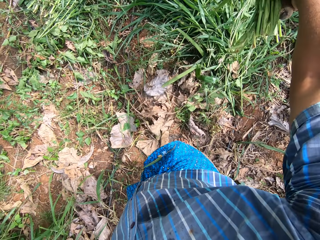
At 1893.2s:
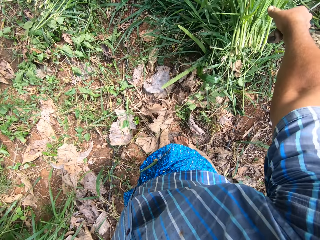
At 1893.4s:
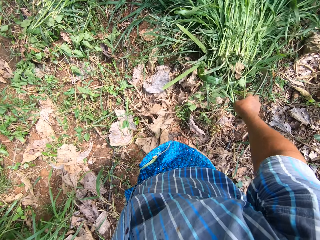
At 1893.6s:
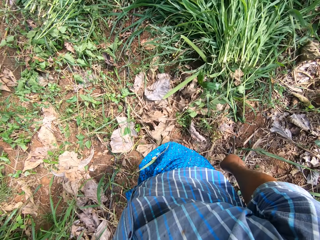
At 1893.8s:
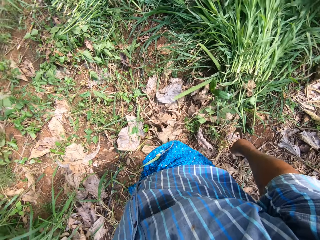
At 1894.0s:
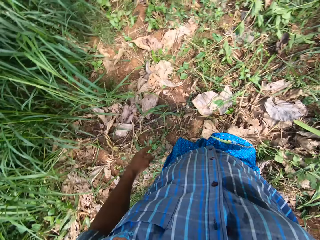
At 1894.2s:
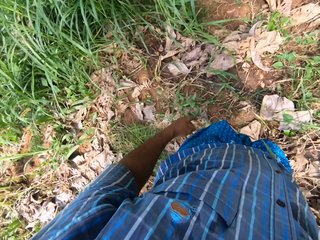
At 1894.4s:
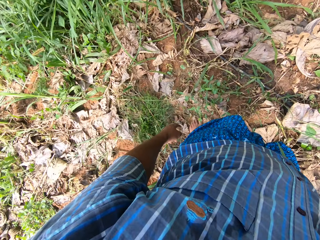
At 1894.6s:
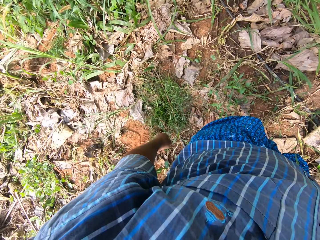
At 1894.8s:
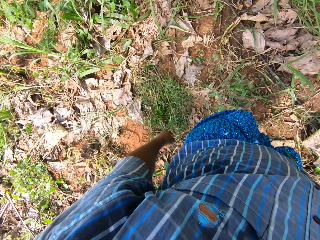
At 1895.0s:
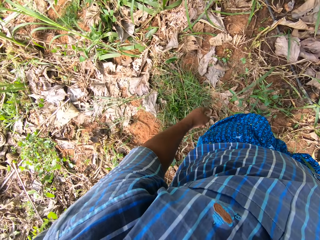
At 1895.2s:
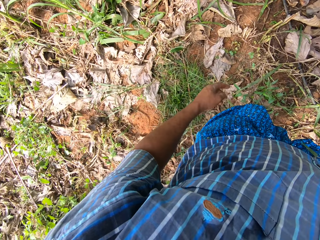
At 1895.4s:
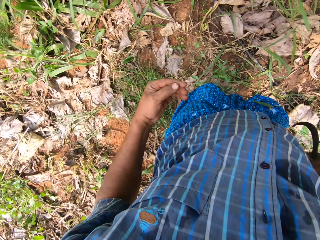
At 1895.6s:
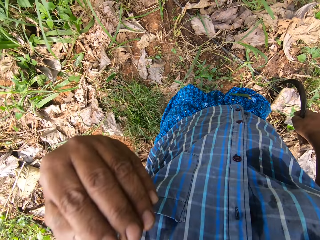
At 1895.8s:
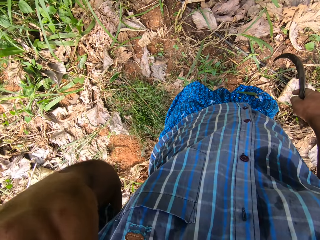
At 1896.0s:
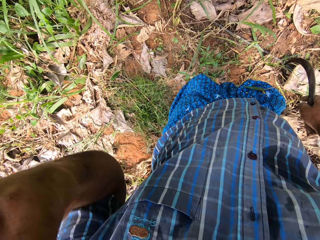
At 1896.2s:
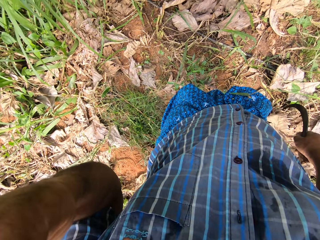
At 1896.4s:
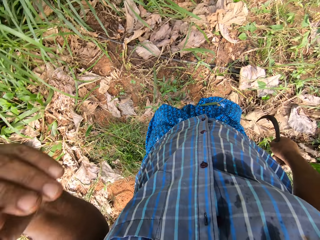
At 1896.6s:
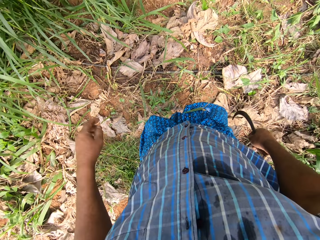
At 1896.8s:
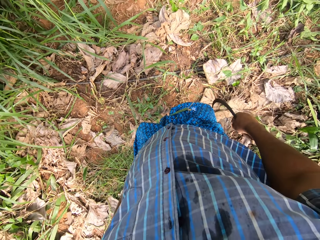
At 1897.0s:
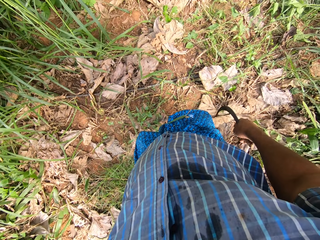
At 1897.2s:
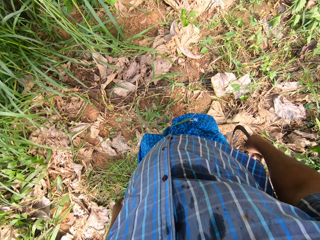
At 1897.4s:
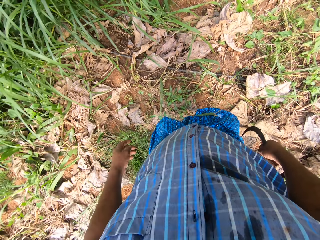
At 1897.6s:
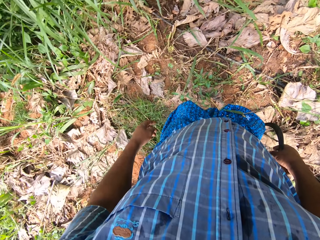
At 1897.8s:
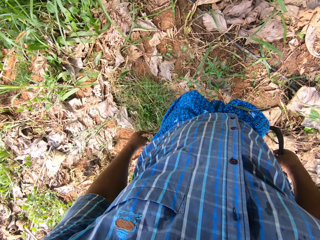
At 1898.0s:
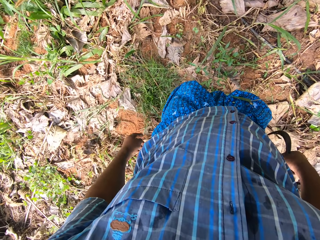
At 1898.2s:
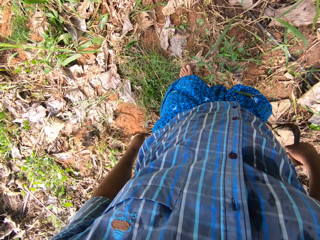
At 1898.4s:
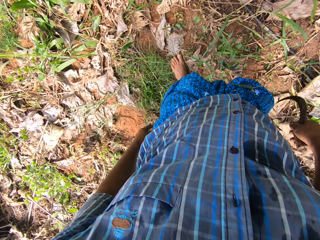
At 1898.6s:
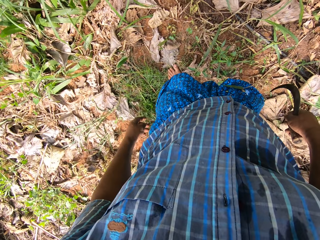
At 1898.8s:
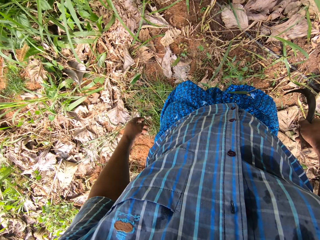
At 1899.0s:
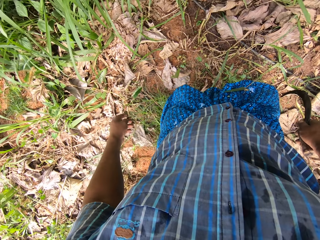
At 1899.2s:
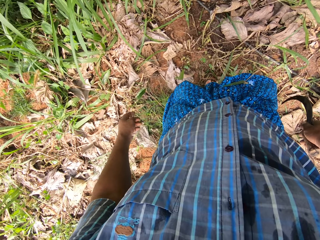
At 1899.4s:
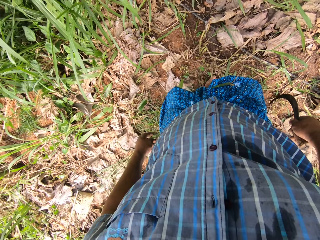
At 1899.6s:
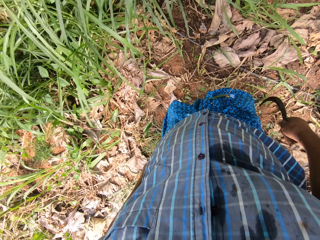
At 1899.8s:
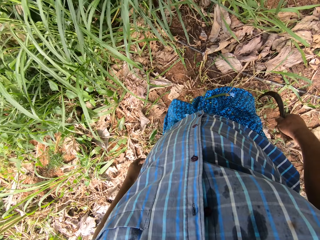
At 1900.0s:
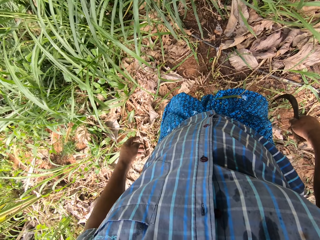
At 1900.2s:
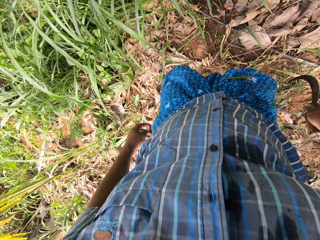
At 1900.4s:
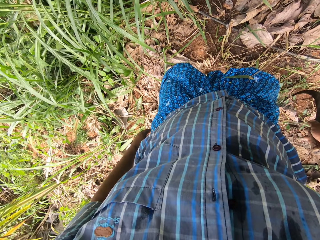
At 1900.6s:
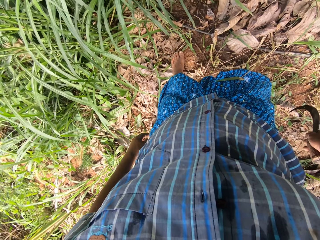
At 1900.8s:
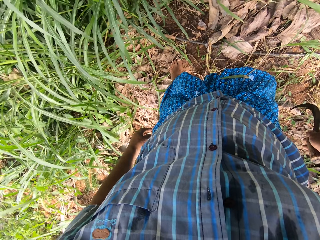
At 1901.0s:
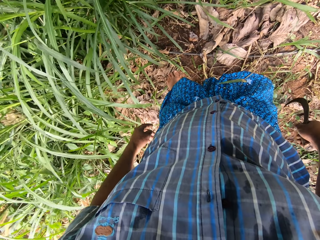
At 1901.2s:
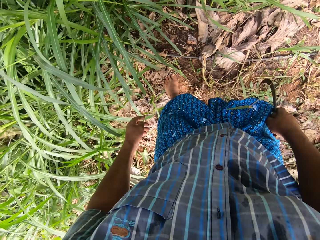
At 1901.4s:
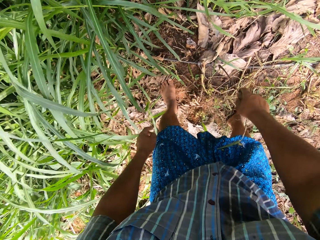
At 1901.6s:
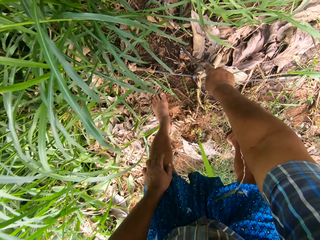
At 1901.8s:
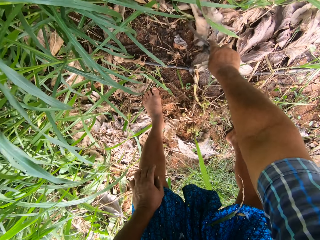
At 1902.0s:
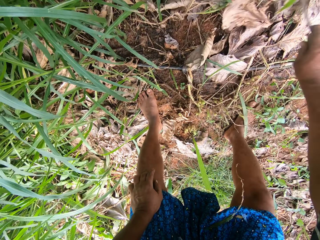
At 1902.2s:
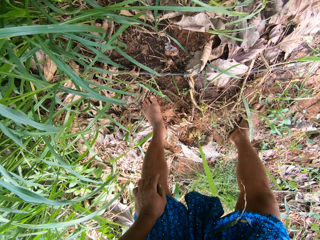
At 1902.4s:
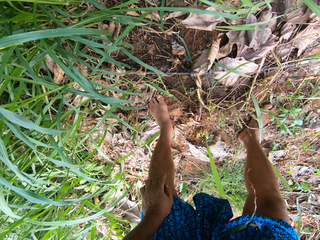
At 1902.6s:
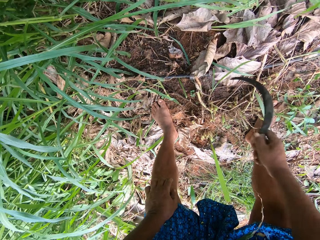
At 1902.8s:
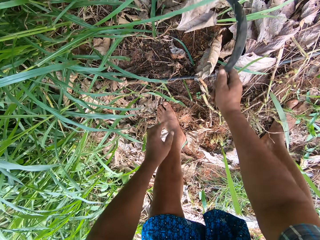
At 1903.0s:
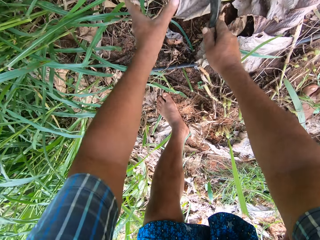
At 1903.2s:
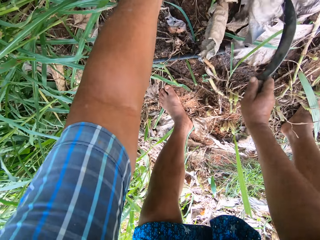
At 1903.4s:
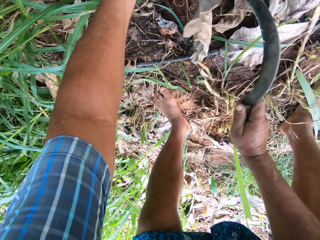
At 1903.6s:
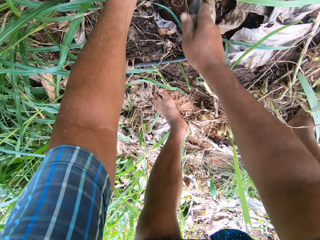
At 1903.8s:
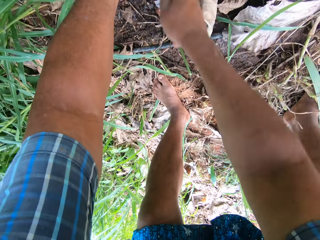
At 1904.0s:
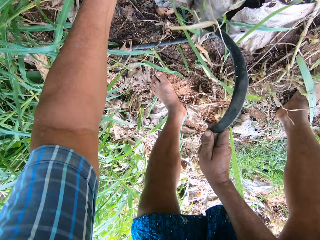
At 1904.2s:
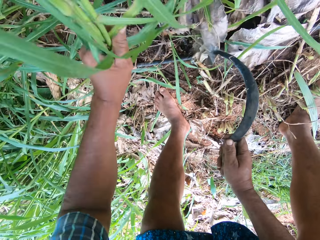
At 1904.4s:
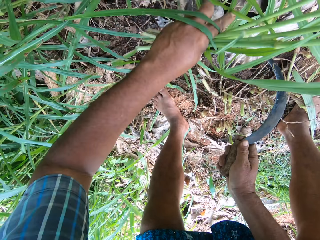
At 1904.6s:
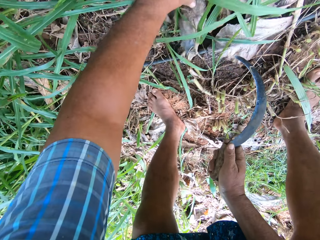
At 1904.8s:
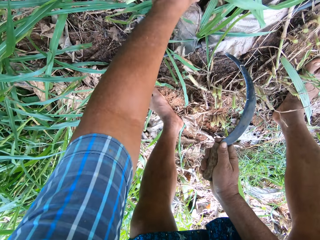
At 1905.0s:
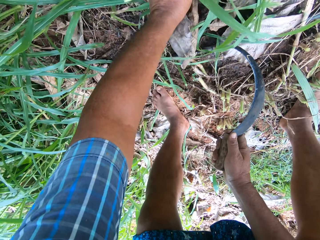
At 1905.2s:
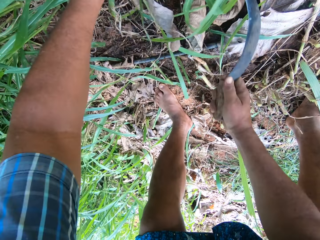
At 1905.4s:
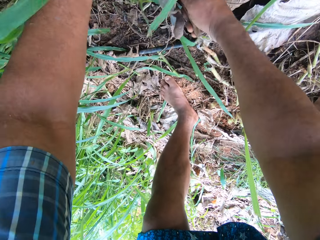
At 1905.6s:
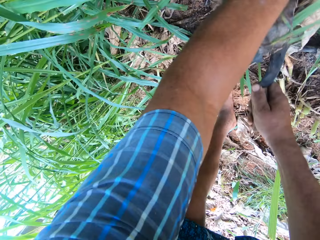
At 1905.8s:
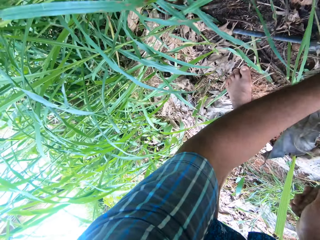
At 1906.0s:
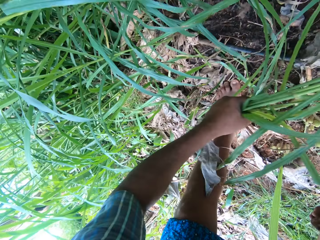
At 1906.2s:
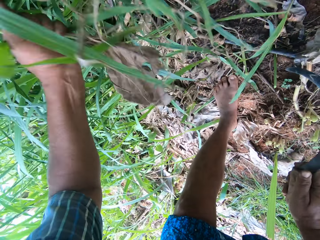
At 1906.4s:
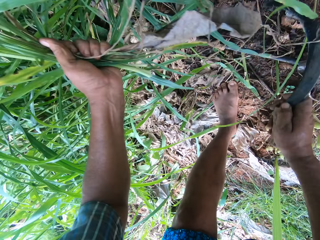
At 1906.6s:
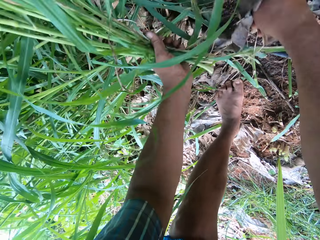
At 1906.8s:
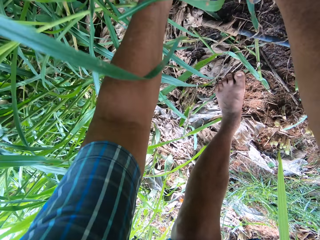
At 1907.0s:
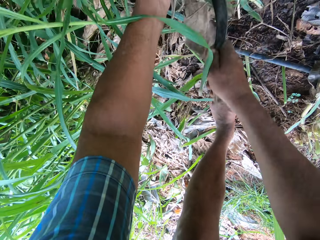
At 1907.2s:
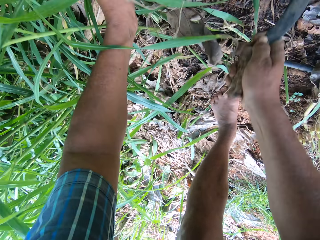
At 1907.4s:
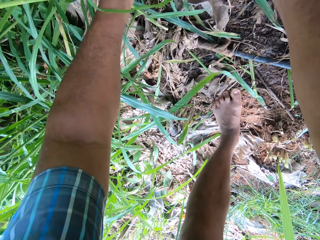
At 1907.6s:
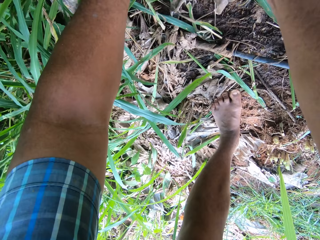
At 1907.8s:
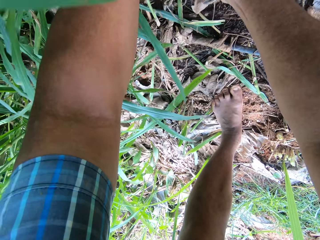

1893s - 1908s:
The camera wearer puts down the napiergrass. They move a hand. They sweep aside some dry leaves on the ground with the knife. They weed some grasses with the knife. They hold the napiergrass with a hand.

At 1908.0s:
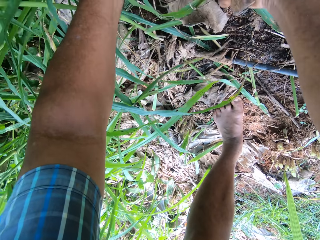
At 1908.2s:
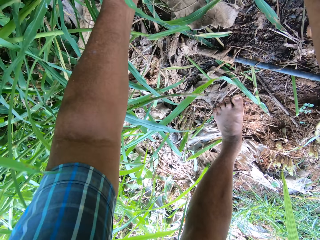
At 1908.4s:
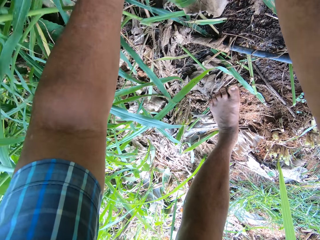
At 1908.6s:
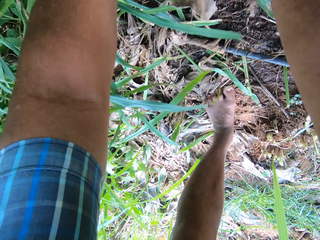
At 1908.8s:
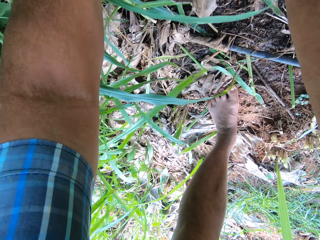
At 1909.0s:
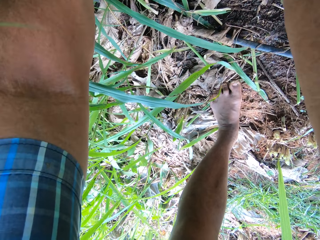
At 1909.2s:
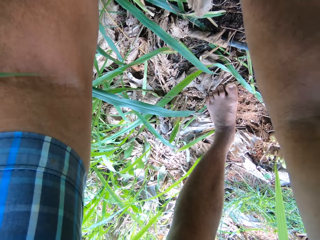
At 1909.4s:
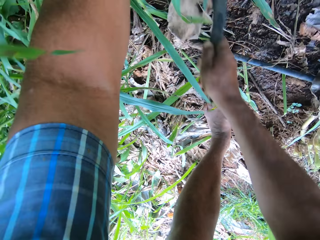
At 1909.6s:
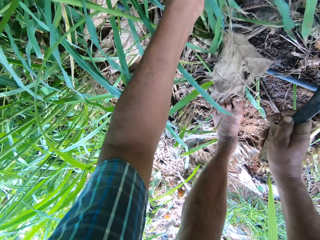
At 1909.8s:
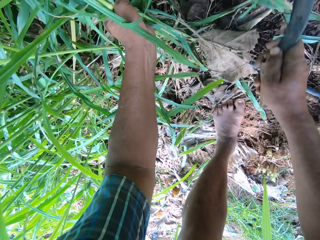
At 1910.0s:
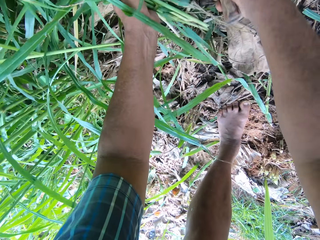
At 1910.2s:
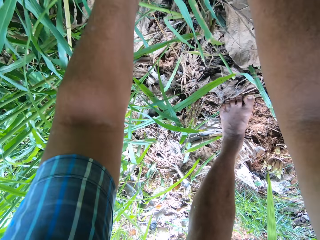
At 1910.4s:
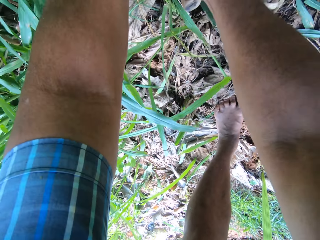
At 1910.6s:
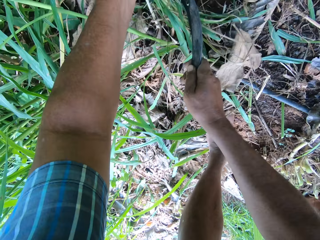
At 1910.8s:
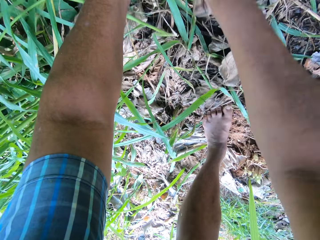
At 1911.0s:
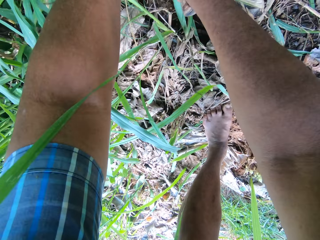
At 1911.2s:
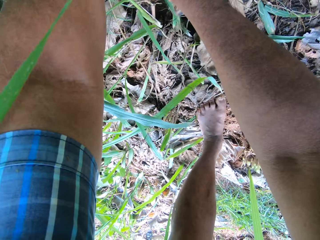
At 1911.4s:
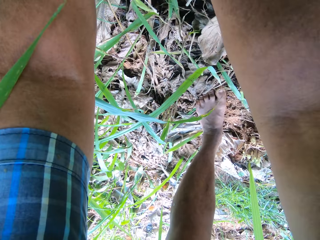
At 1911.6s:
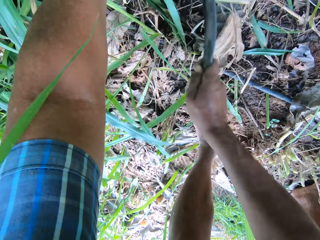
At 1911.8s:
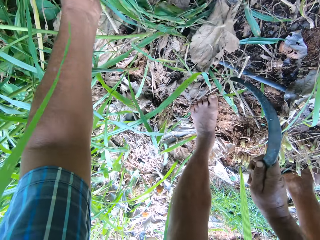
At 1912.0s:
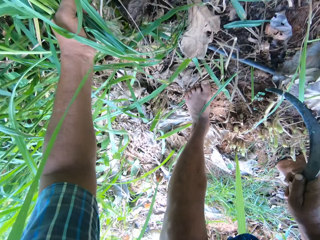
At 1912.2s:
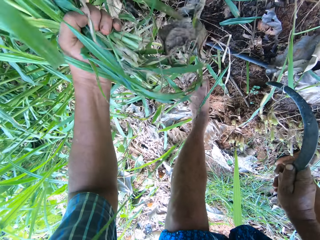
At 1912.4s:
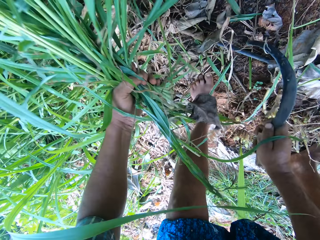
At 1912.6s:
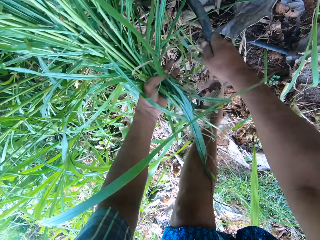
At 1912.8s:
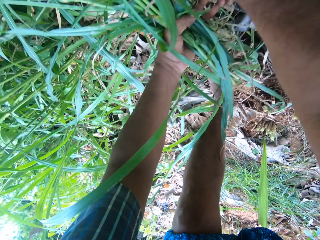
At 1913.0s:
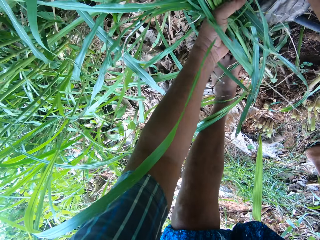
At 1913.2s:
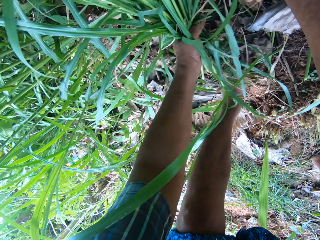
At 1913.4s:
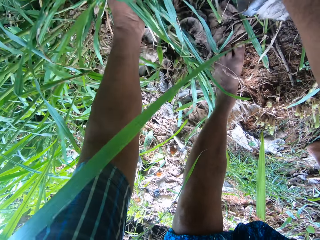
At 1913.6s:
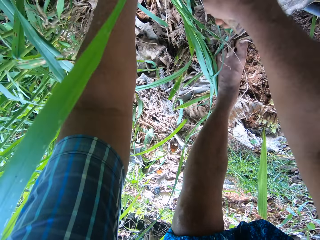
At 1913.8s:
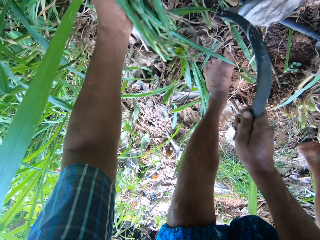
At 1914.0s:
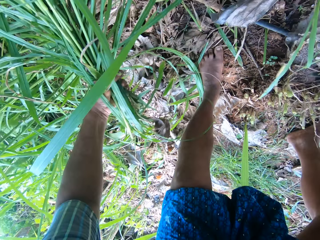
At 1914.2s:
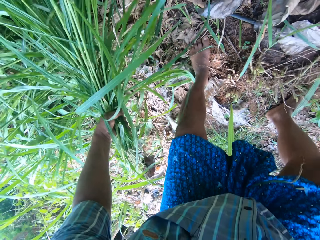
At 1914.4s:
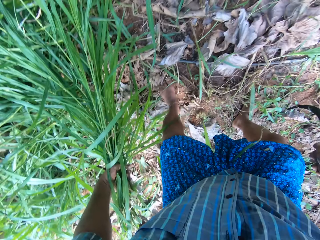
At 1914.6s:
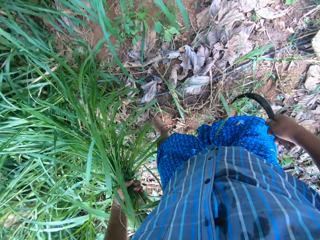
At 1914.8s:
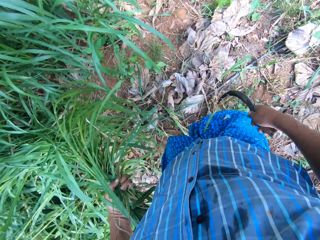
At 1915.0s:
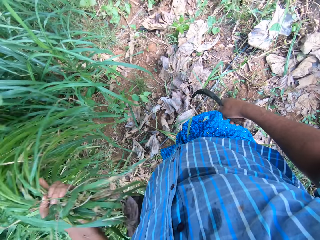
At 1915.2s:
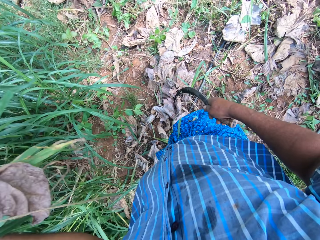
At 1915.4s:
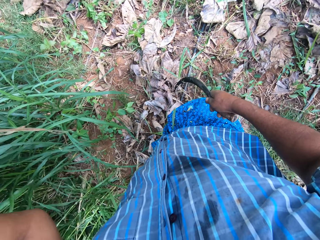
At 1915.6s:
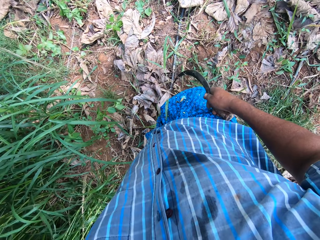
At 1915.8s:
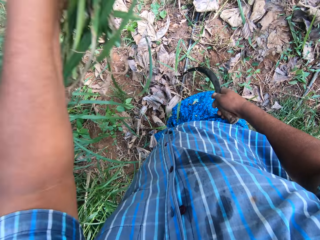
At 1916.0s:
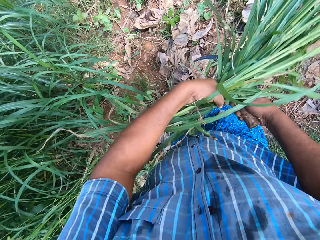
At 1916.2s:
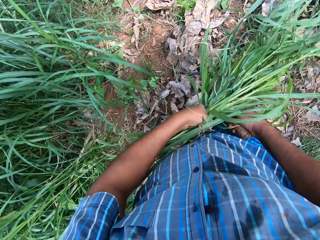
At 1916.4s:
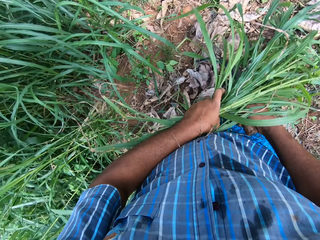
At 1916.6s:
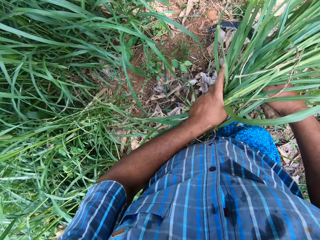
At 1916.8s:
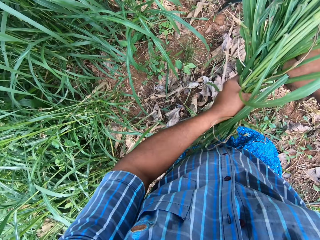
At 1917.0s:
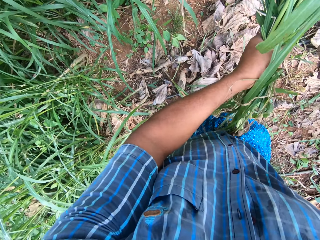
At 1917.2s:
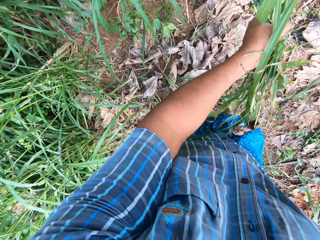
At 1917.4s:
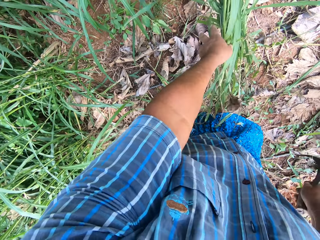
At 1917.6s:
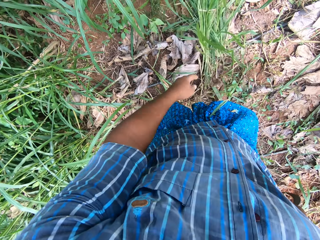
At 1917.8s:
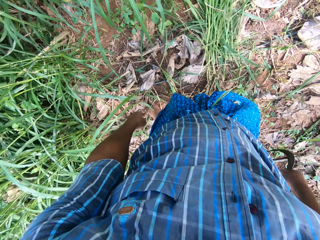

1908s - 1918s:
The camera wearer stands. They drop the grasses on the ground.
